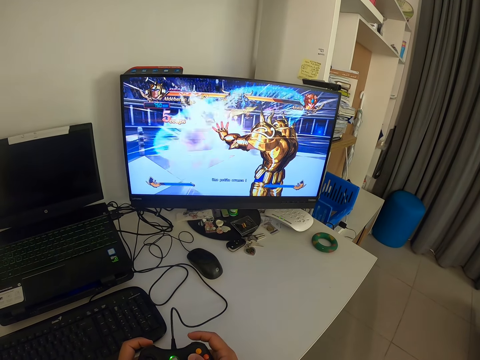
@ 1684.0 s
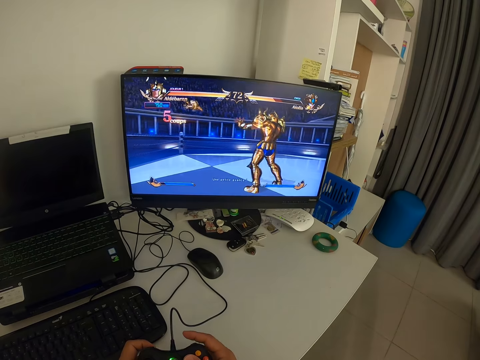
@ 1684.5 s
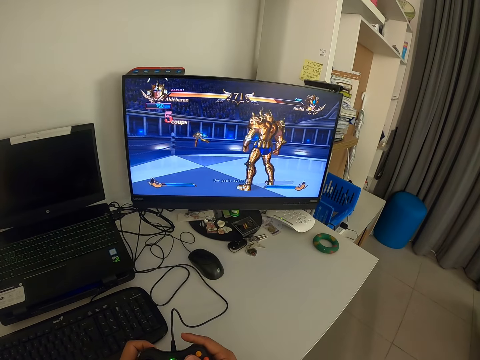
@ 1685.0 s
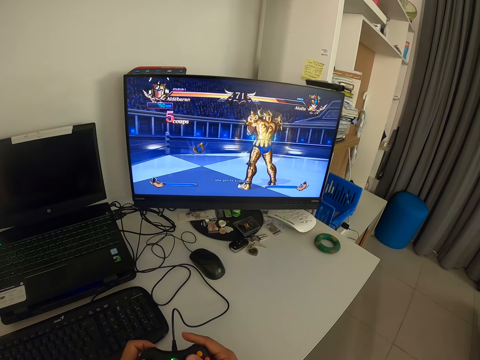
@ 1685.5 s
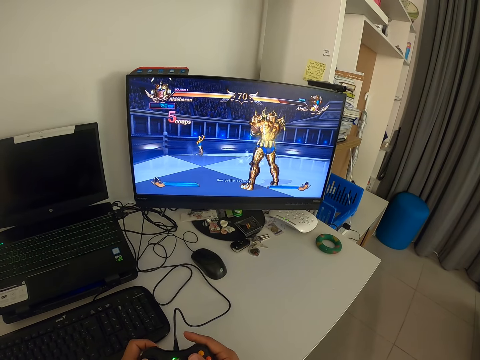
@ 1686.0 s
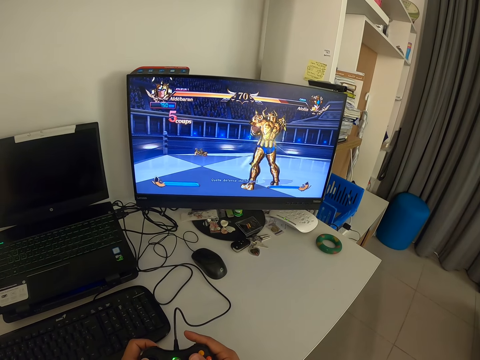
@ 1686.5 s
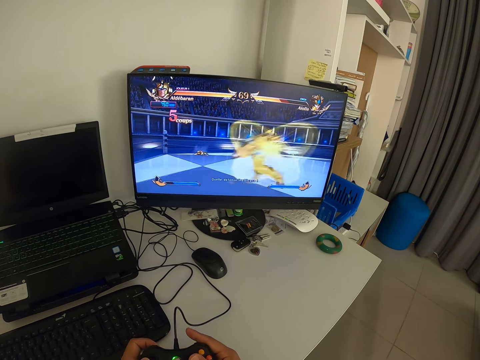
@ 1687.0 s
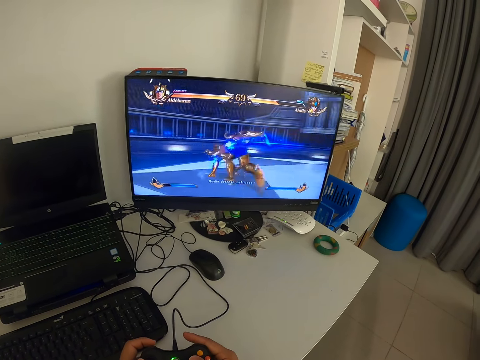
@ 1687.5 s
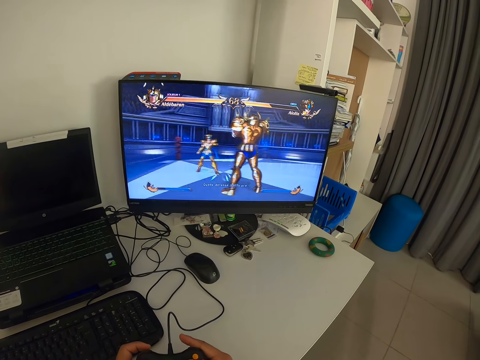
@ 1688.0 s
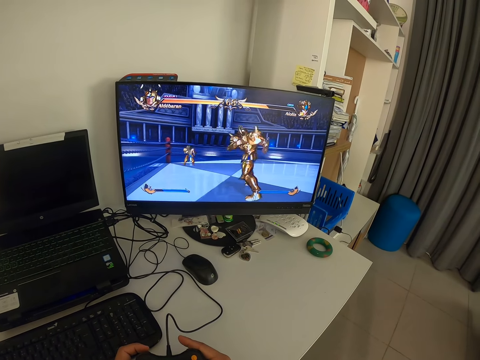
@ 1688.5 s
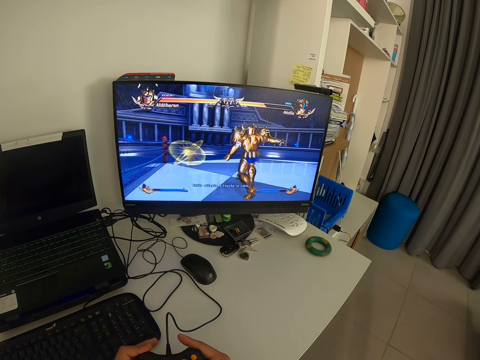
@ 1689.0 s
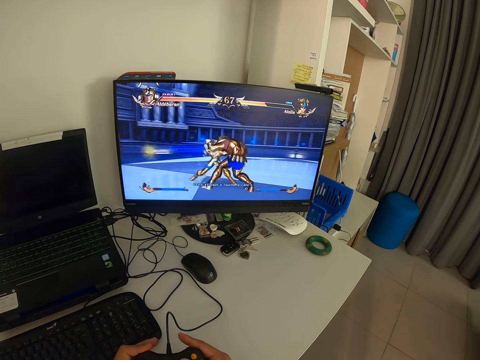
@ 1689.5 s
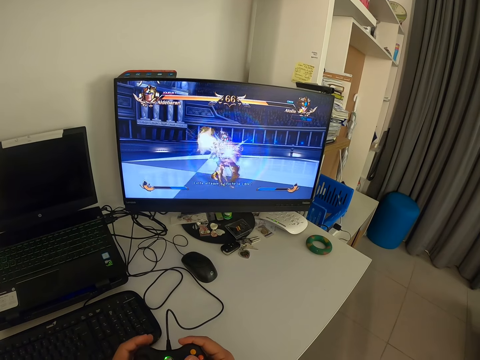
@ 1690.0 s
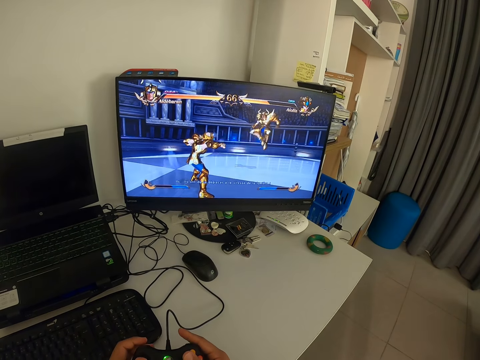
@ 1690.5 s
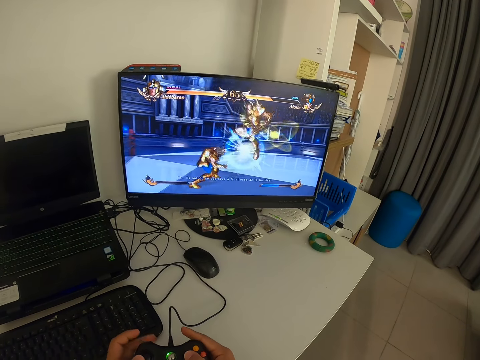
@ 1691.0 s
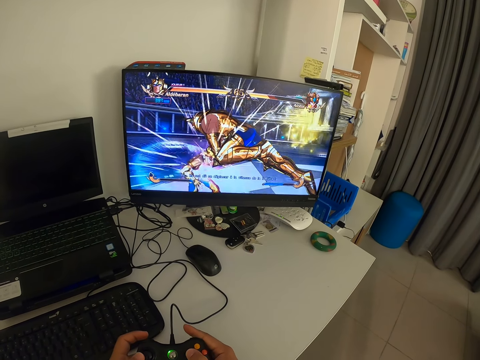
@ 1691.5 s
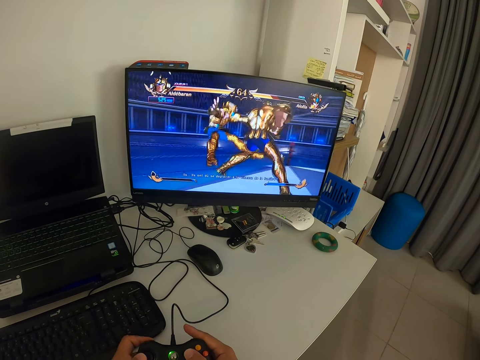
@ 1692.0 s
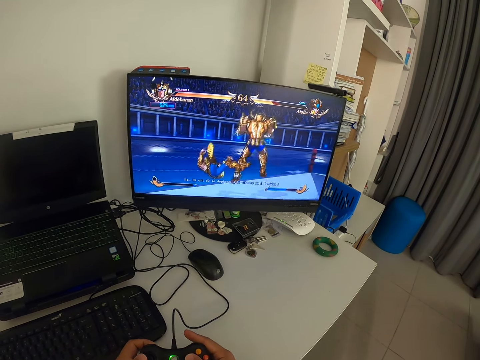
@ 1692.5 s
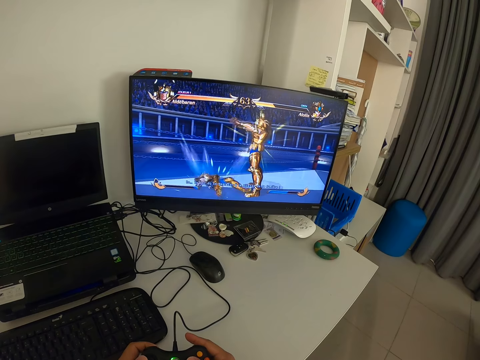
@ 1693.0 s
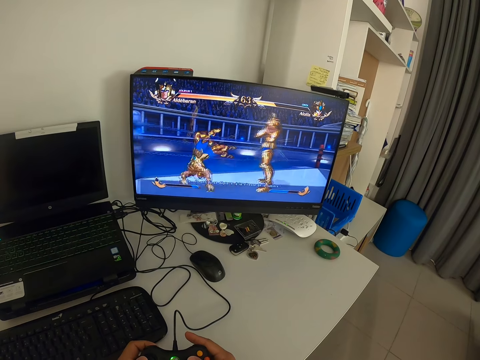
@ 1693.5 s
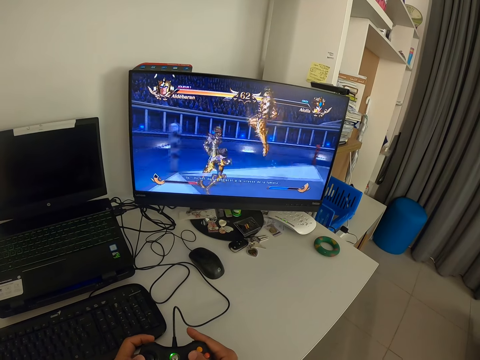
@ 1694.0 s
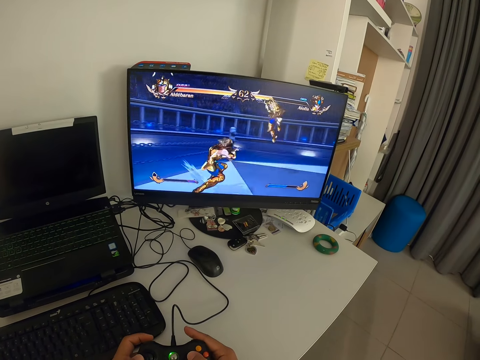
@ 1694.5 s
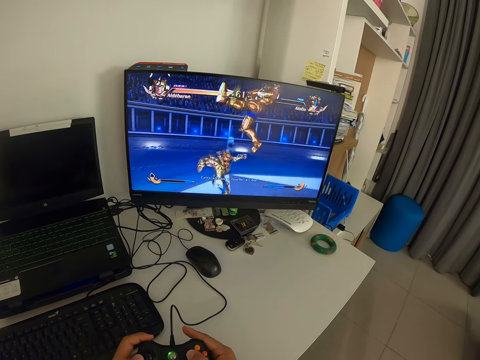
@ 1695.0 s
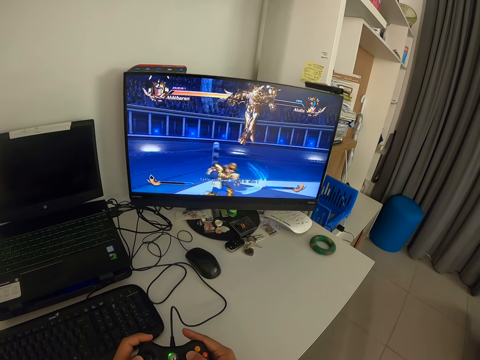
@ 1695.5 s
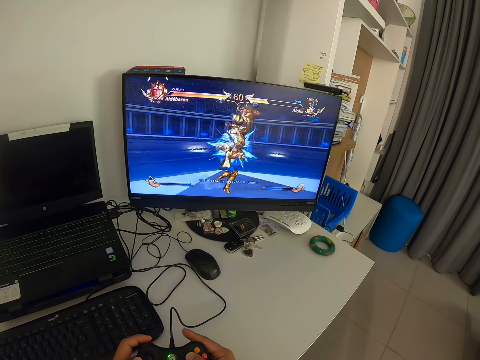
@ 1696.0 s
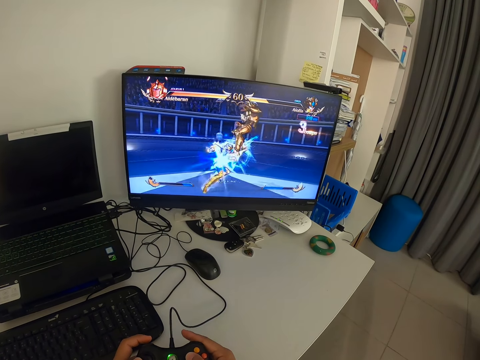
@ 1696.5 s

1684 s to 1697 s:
The camera wearer looks at the monitor. They press the game pad.

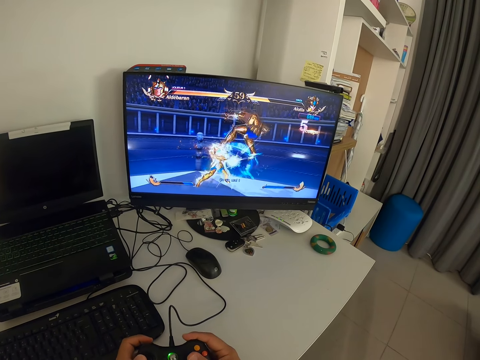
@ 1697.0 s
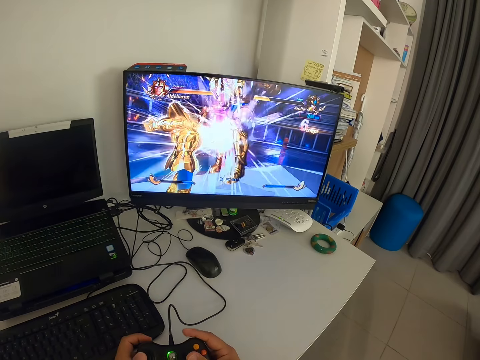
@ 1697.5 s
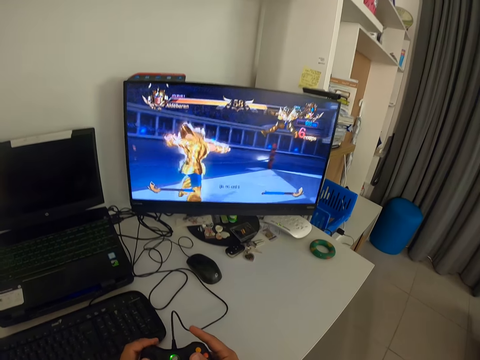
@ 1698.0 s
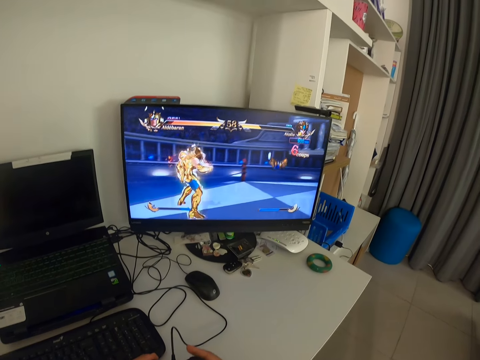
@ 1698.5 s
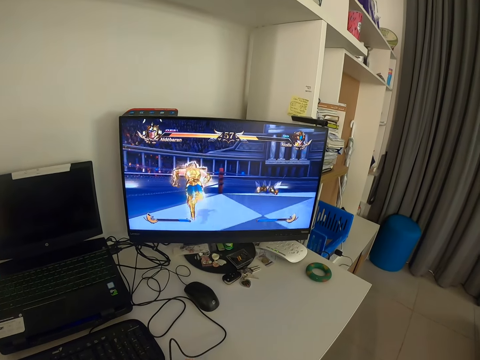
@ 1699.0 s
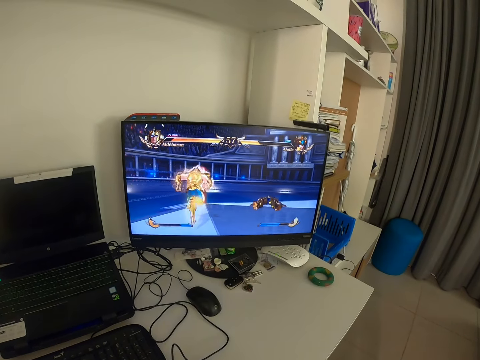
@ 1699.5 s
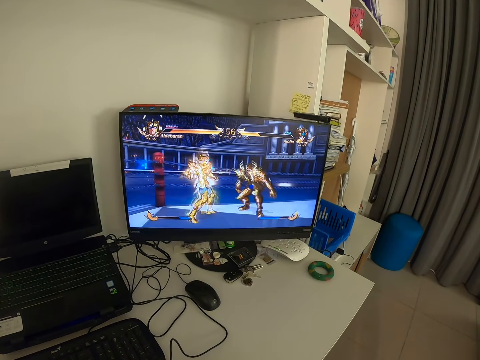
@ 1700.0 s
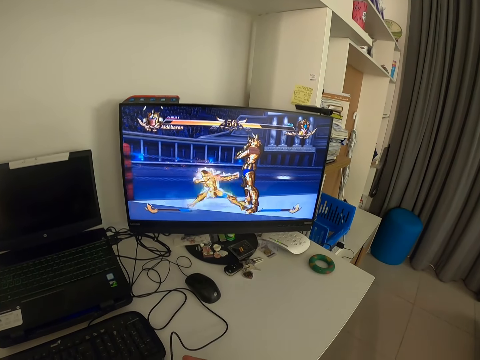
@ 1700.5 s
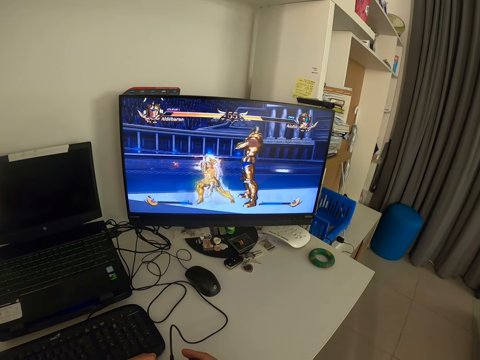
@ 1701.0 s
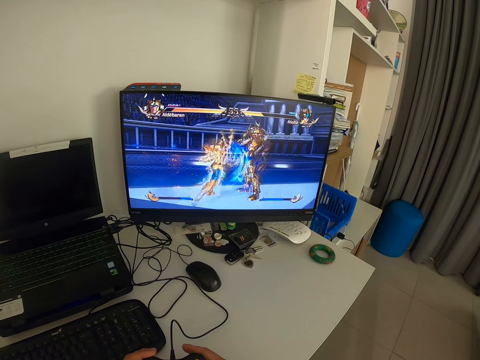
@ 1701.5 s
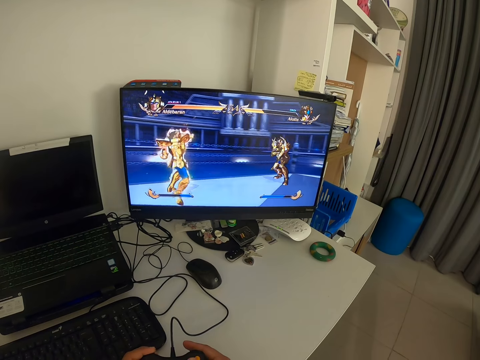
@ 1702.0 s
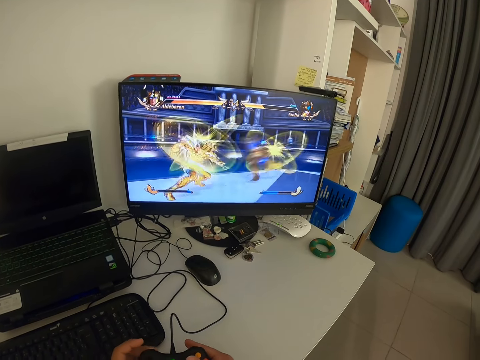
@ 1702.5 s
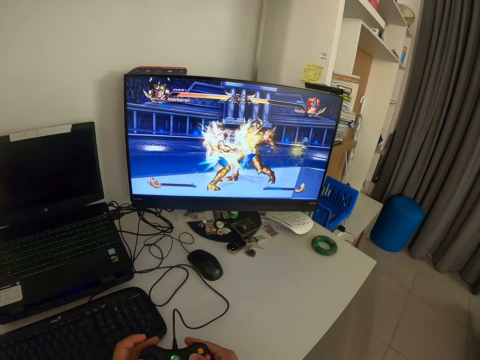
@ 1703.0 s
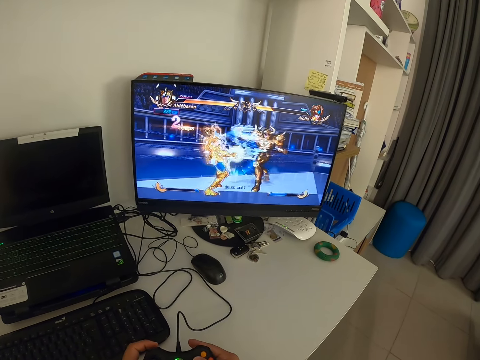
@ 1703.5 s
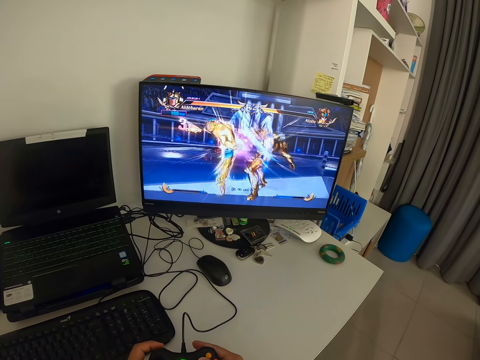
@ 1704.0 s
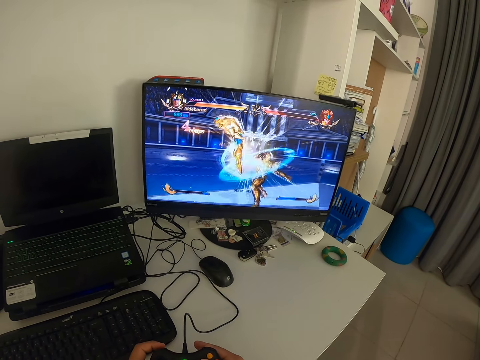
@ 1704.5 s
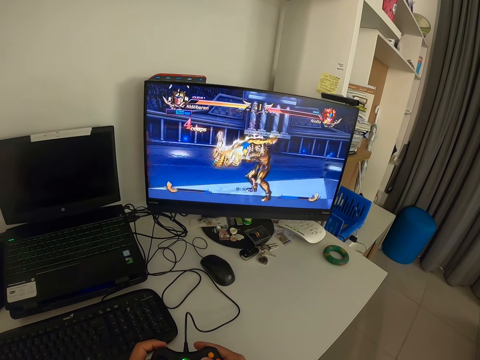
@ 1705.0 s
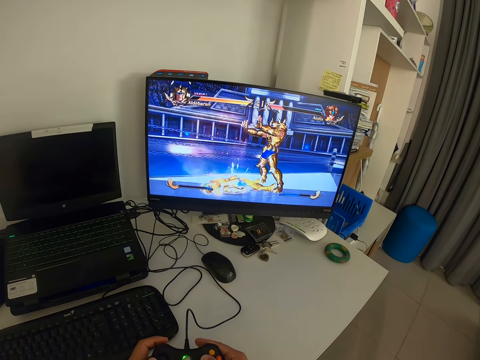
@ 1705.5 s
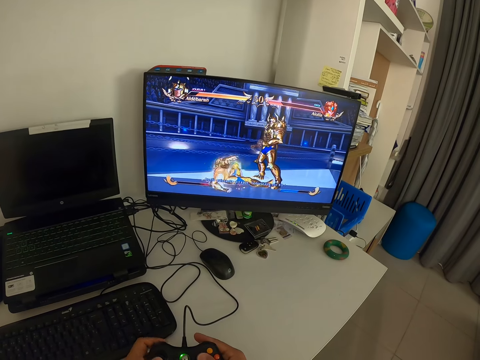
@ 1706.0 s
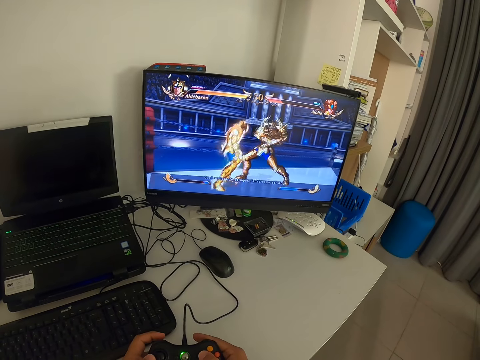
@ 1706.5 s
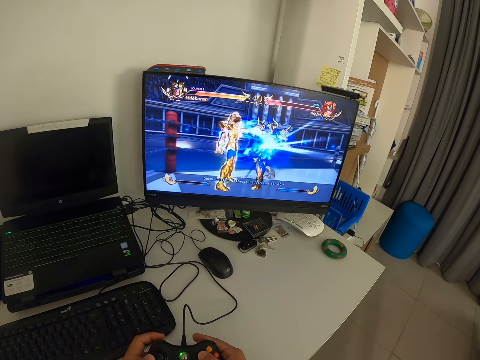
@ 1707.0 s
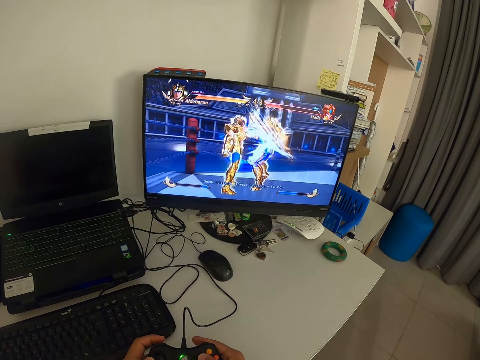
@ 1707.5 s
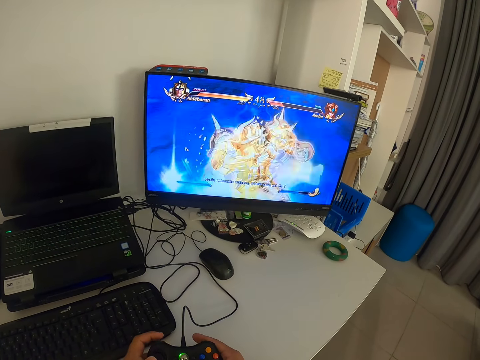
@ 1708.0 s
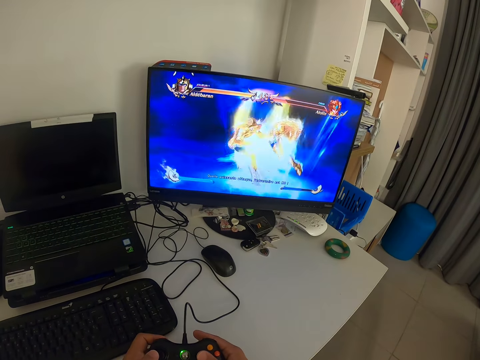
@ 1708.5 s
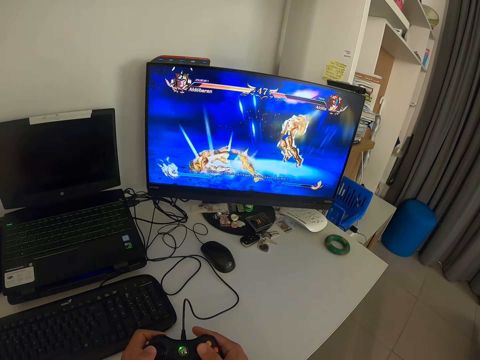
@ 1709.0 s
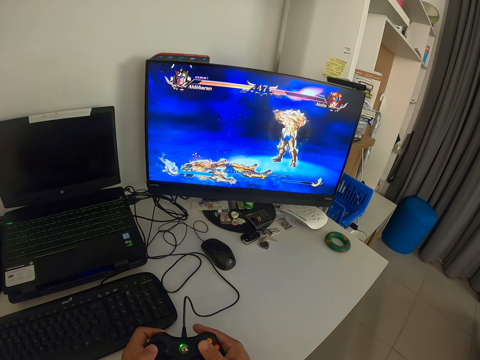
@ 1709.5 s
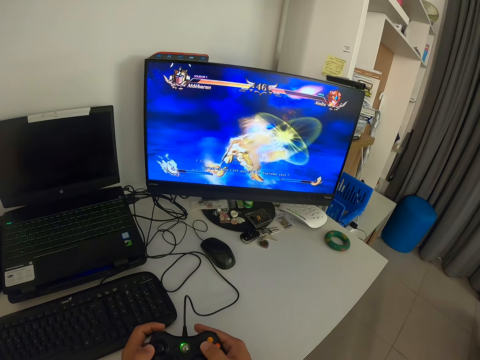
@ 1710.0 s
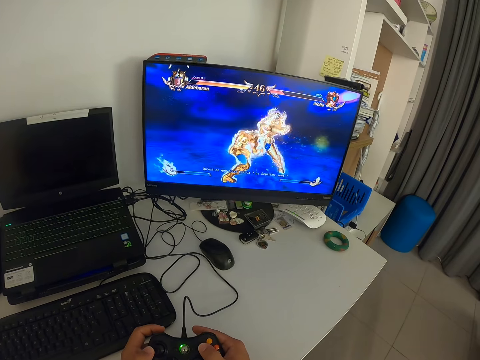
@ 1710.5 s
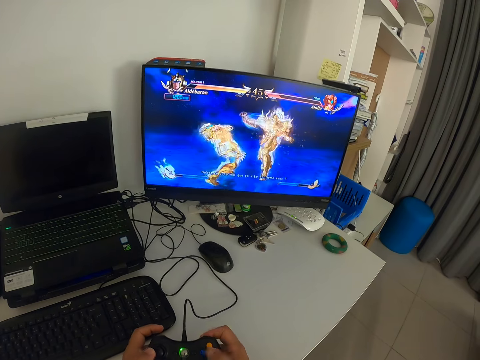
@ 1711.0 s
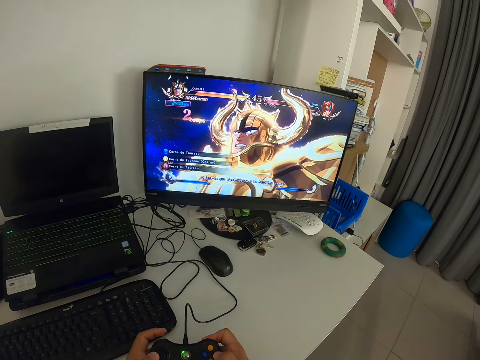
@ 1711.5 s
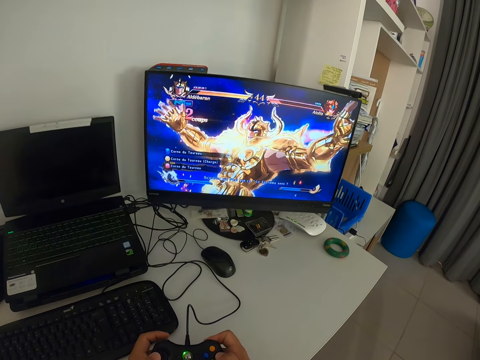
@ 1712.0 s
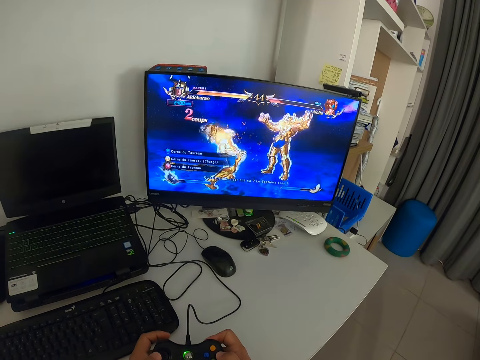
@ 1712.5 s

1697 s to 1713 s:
The camera wearer looks at the monitor. They press the game pad. They look at the monitor. They press the game pad.
